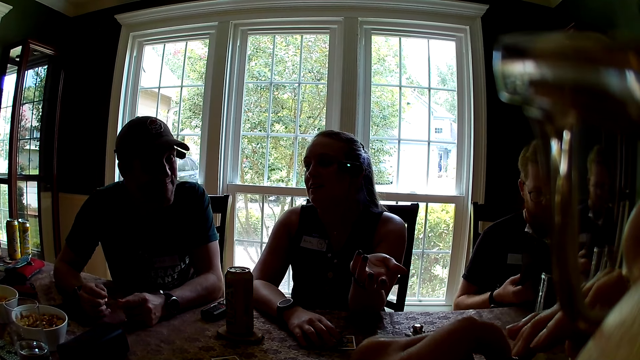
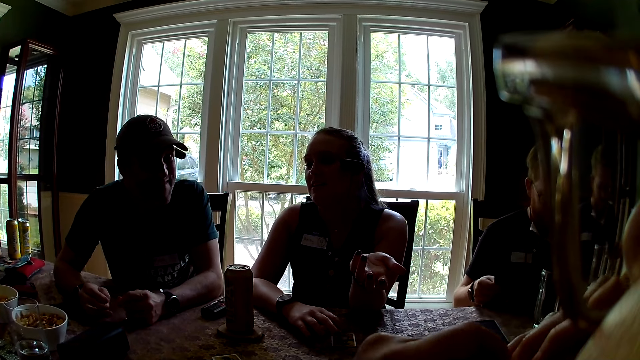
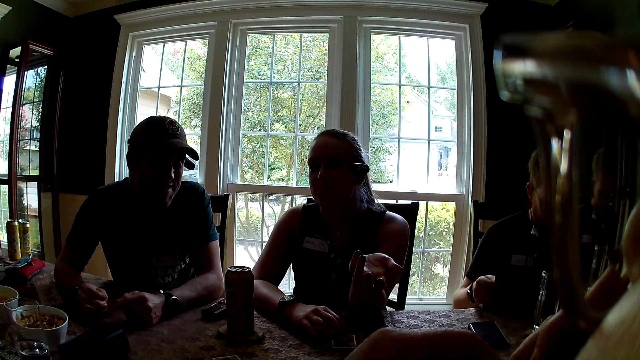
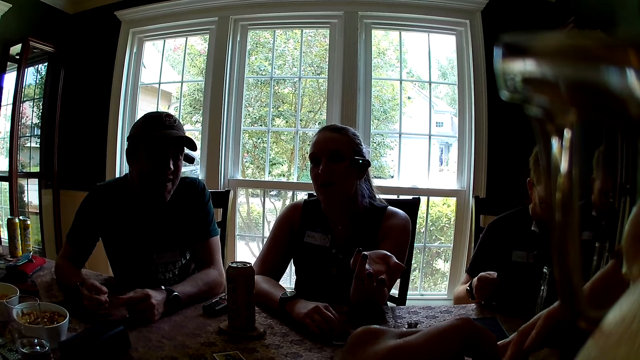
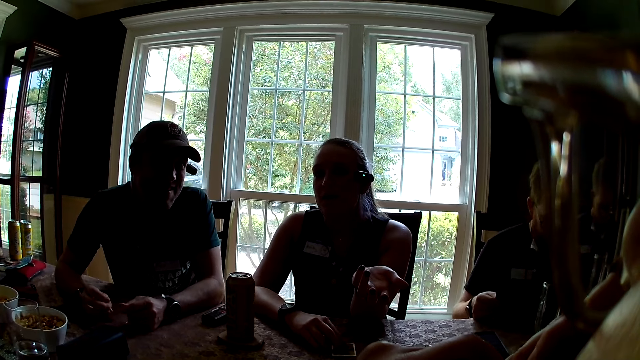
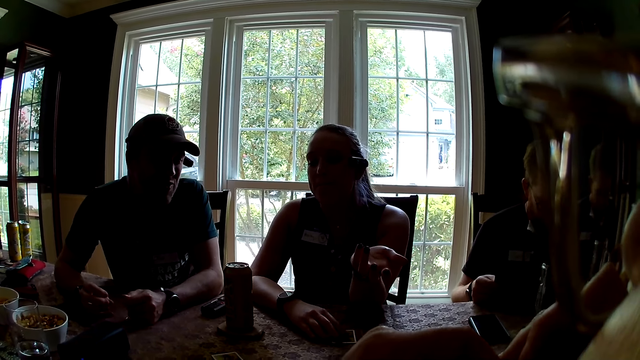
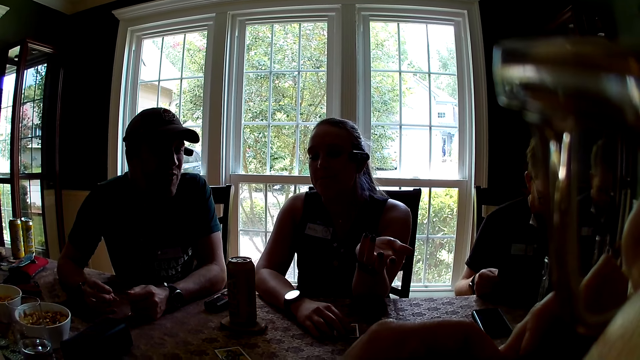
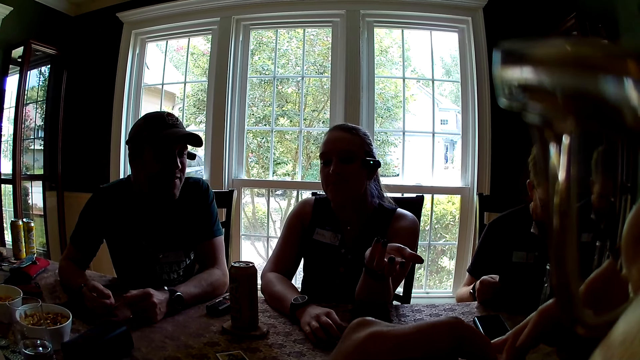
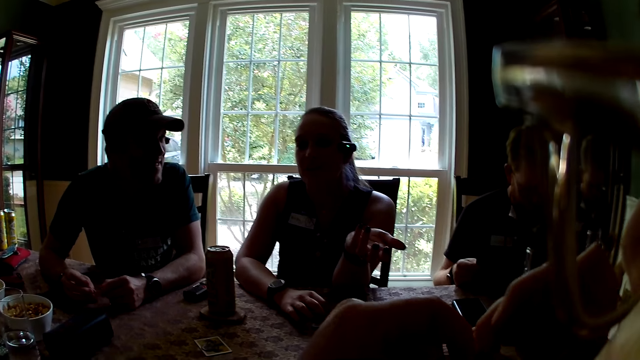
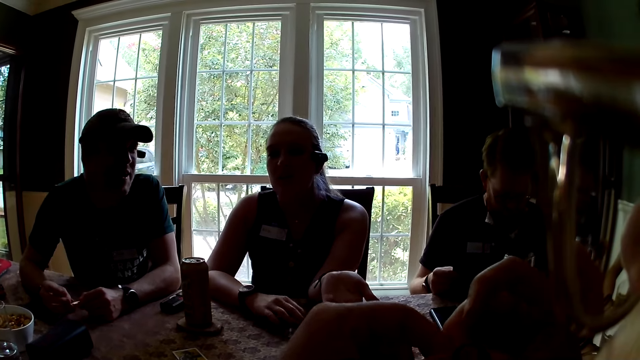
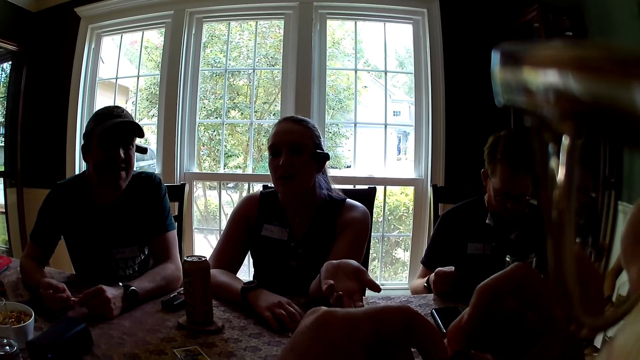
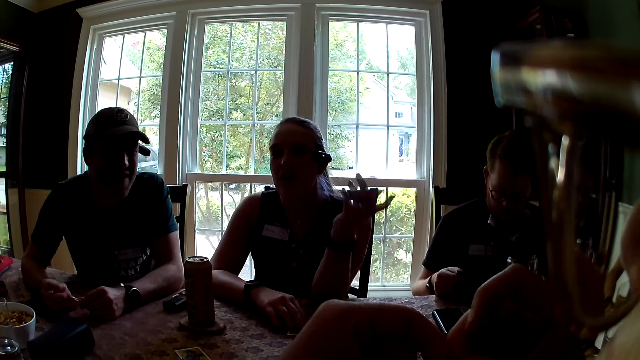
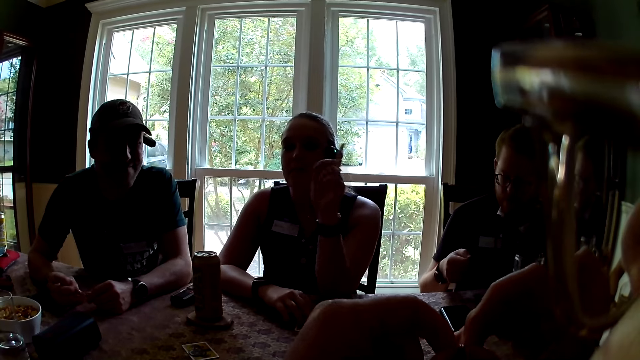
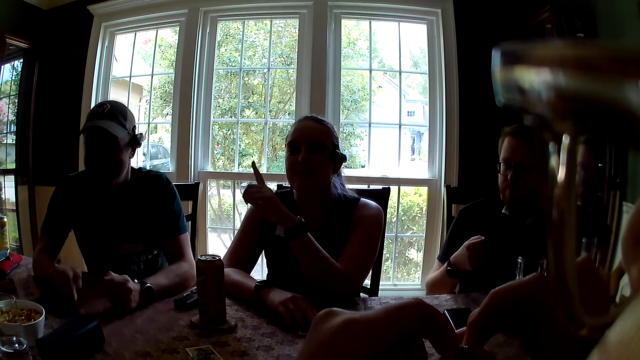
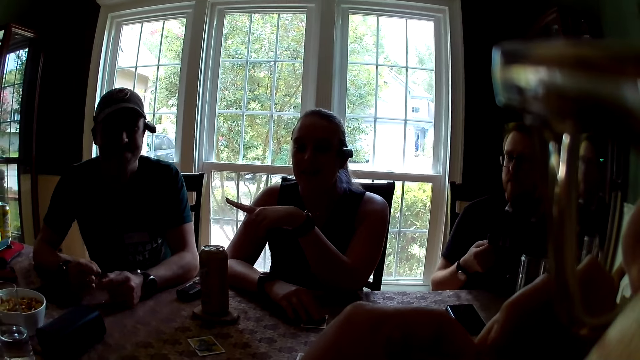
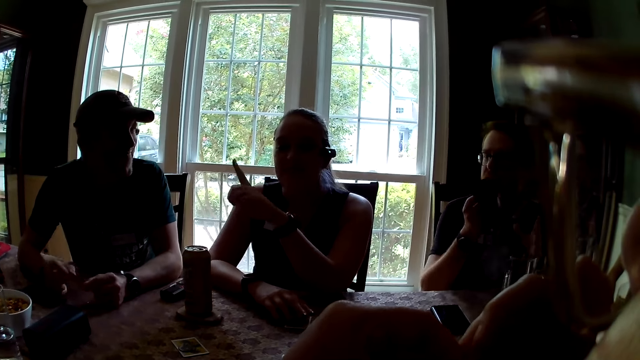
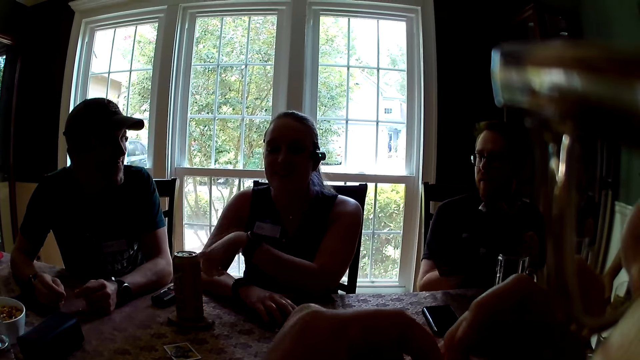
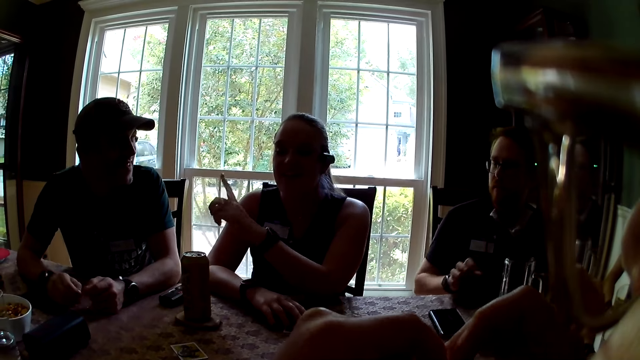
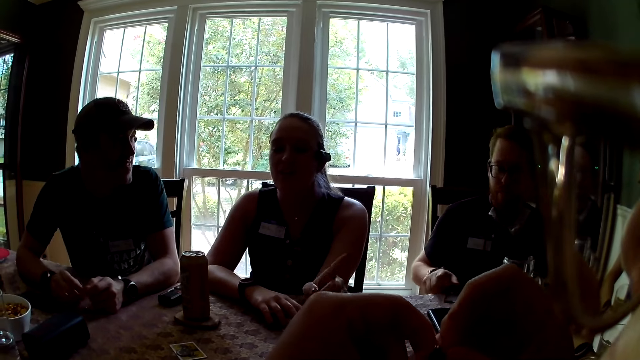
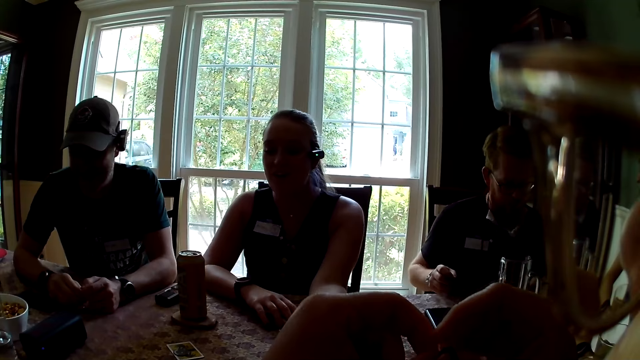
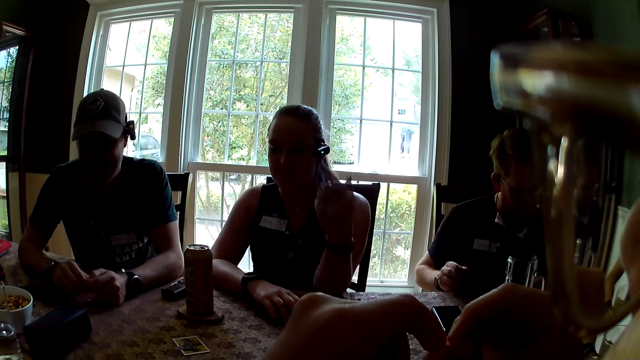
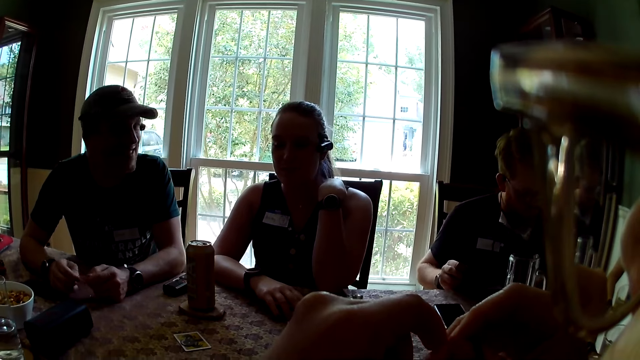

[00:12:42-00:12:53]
A man flips the paper with his hands. The man talks.

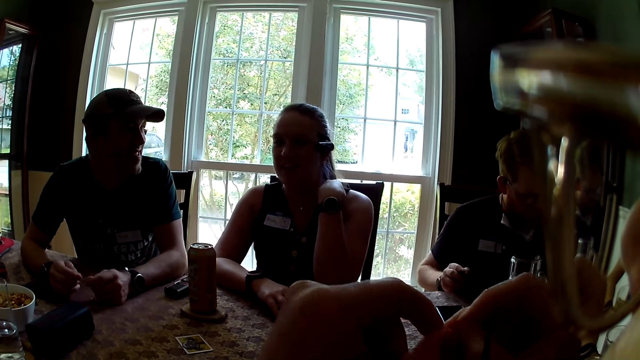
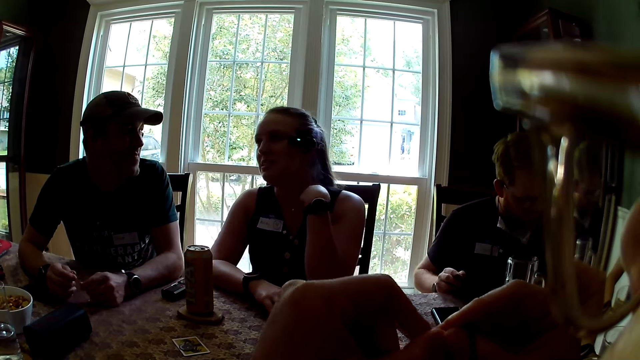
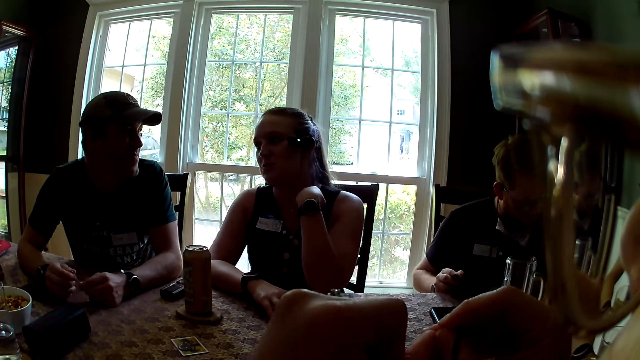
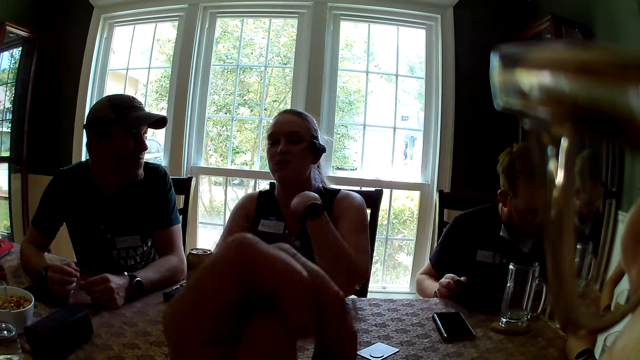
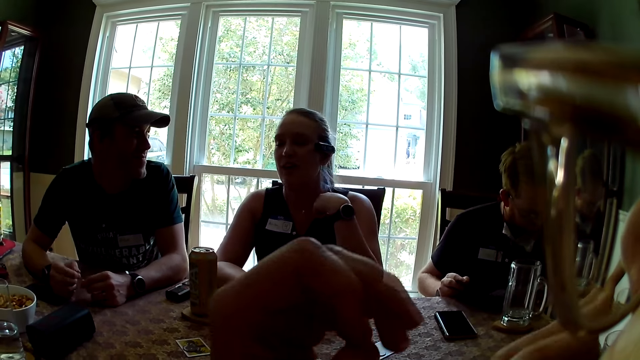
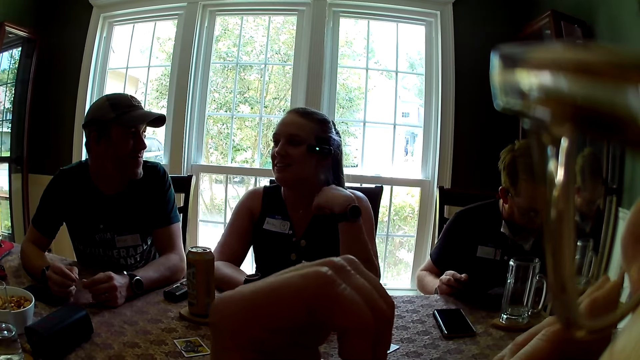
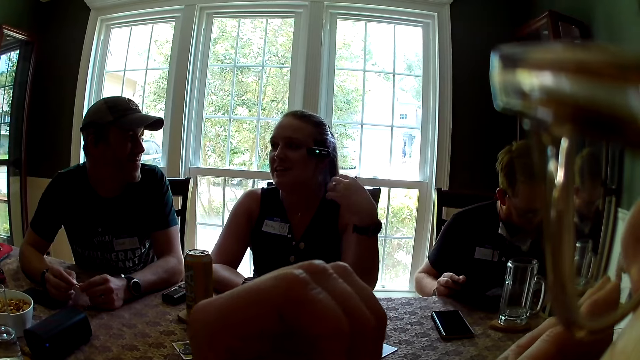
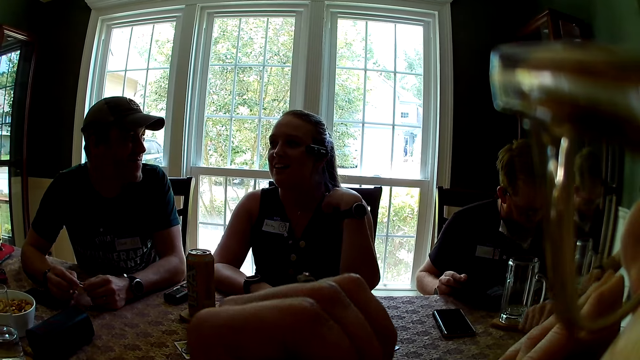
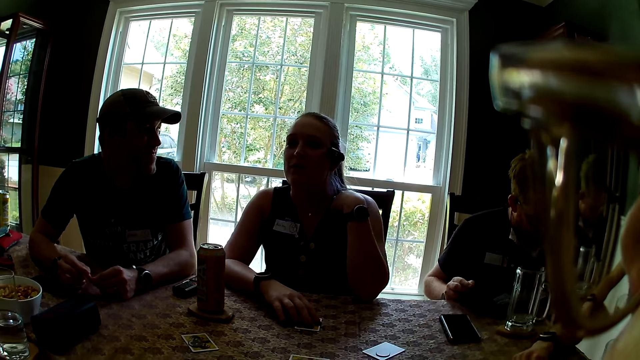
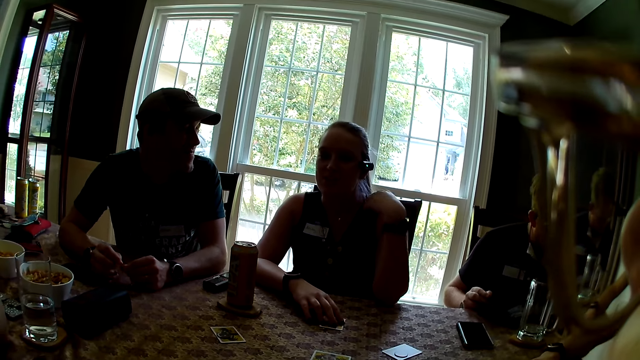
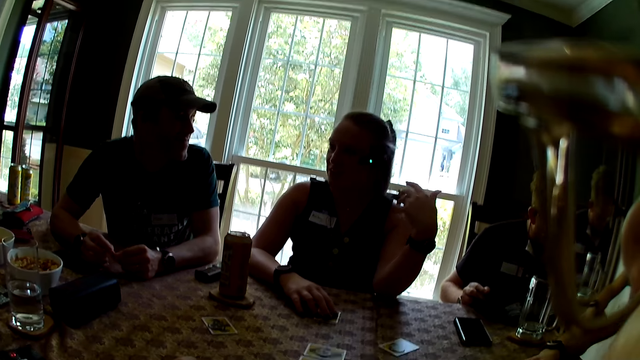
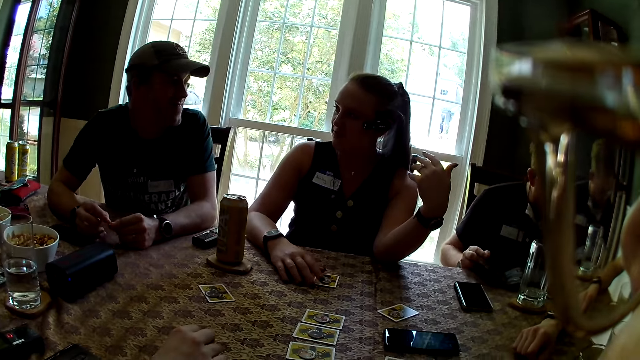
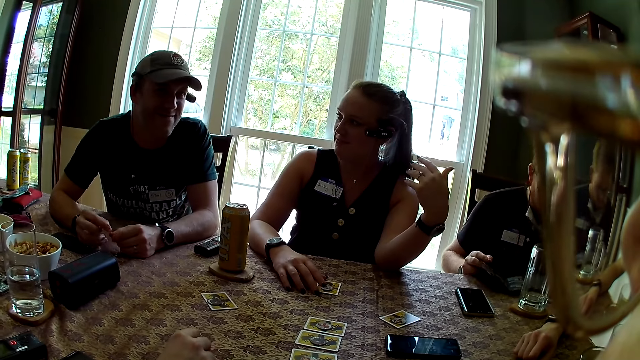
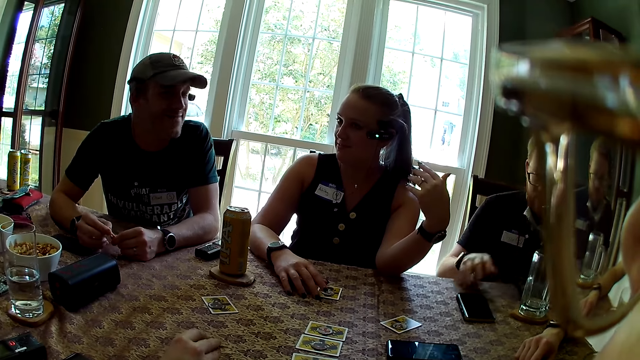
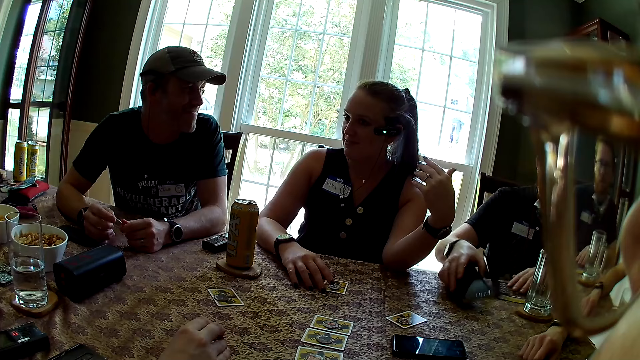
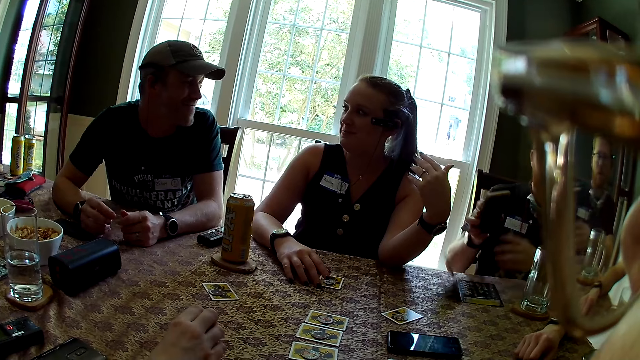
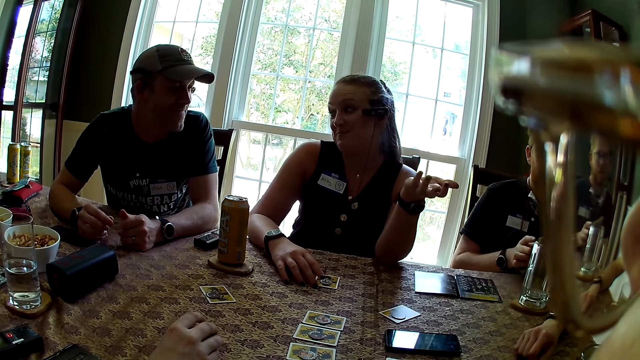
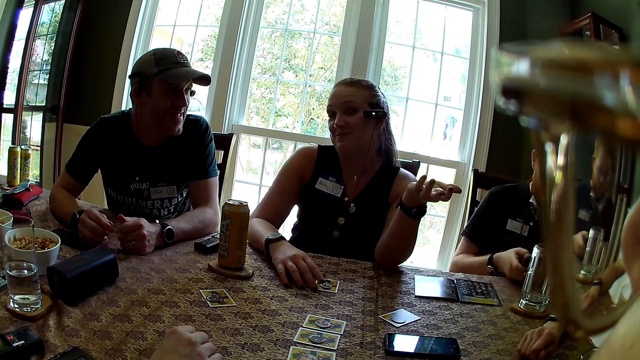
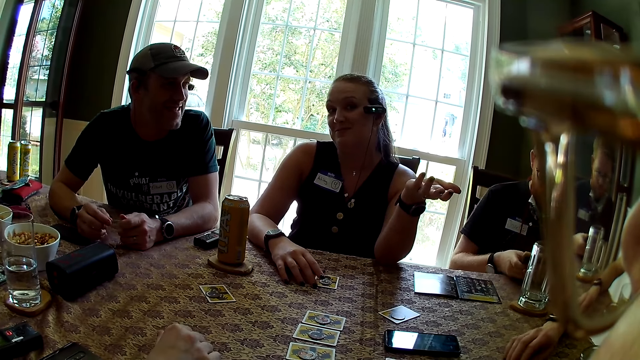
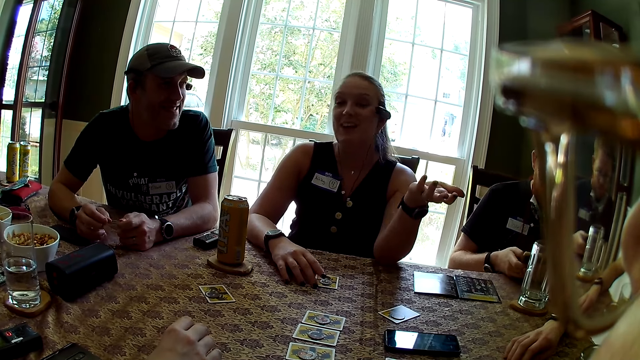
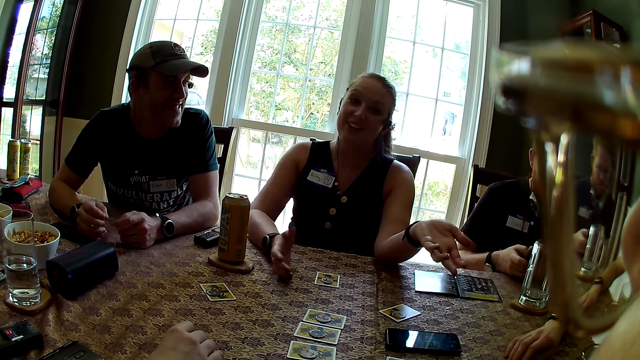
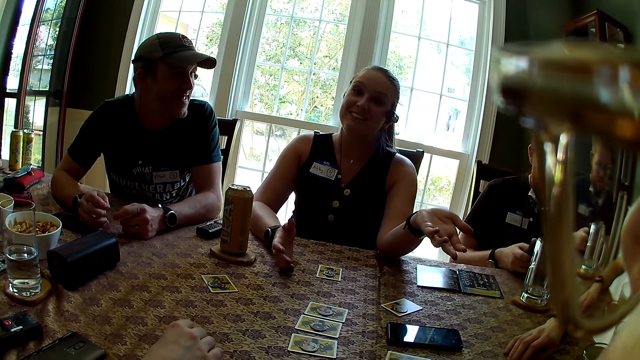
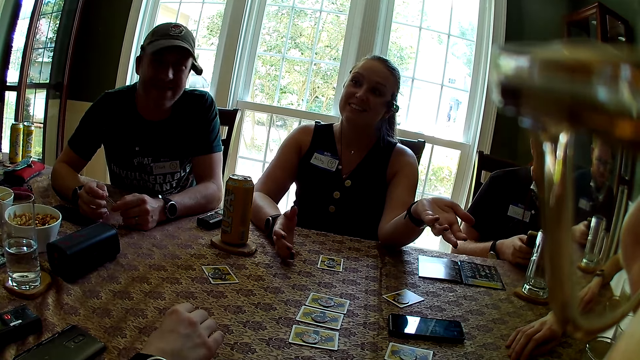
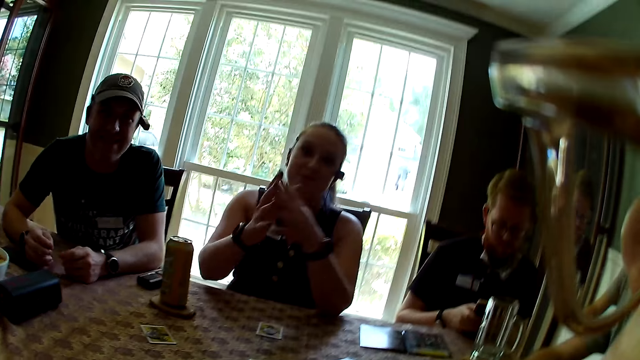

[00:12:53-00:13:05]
The camera wearer looks around. A man reads the manual. Another man interacts with the first man. The camera wearer moves the hands. They look around. The first man picks up a mobile phone with his right hand and drops a piece of paper on the table with his left hand. A woman interacts with the camera wearer. Another woman interacts with the other man.
